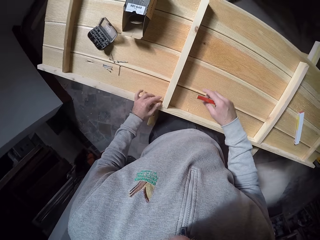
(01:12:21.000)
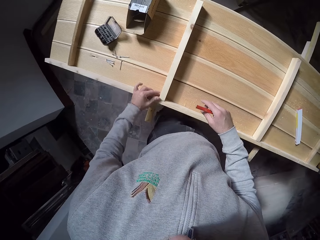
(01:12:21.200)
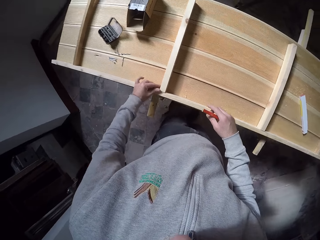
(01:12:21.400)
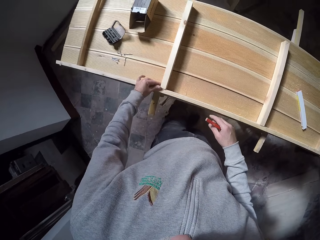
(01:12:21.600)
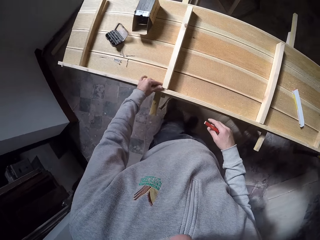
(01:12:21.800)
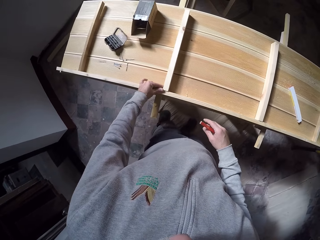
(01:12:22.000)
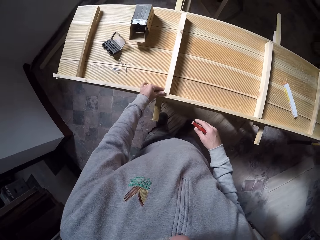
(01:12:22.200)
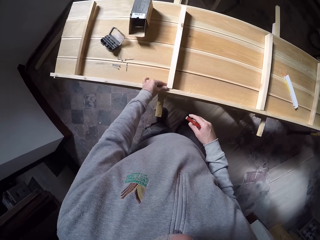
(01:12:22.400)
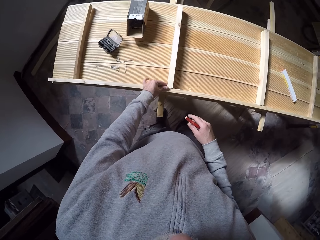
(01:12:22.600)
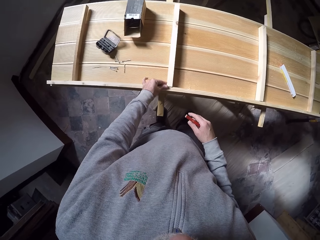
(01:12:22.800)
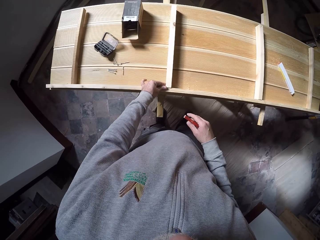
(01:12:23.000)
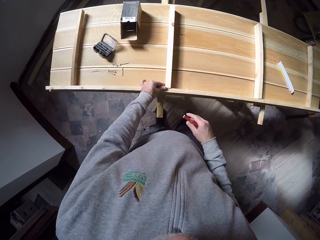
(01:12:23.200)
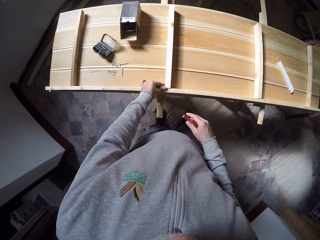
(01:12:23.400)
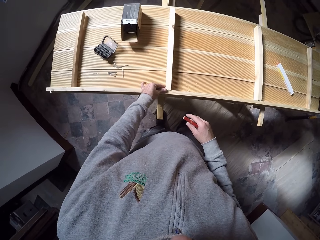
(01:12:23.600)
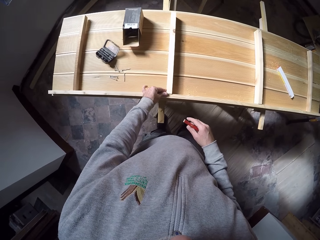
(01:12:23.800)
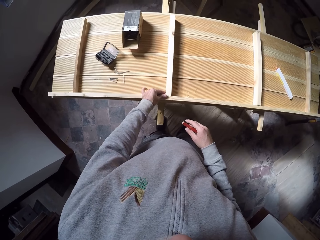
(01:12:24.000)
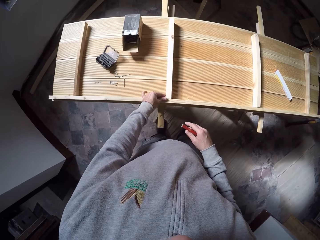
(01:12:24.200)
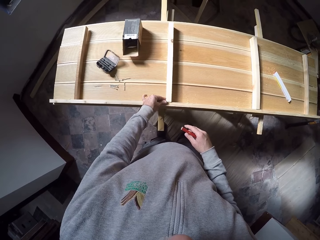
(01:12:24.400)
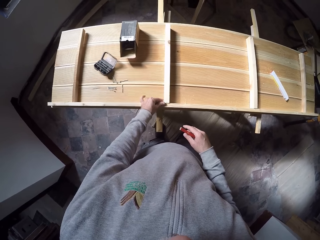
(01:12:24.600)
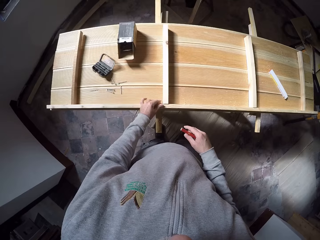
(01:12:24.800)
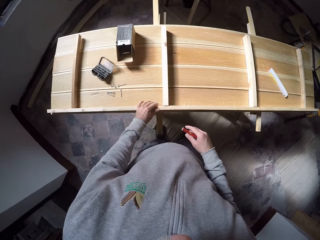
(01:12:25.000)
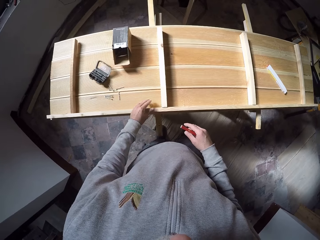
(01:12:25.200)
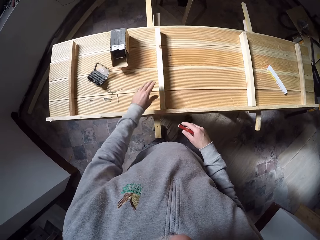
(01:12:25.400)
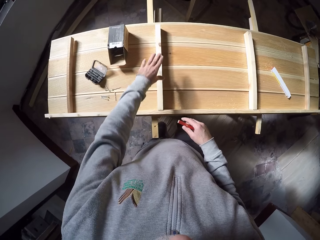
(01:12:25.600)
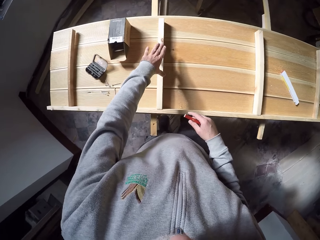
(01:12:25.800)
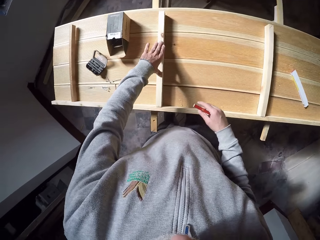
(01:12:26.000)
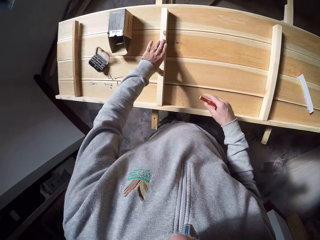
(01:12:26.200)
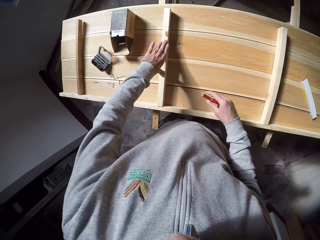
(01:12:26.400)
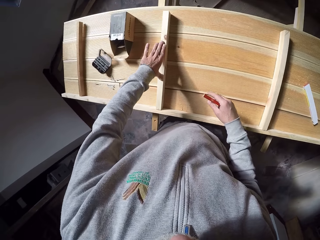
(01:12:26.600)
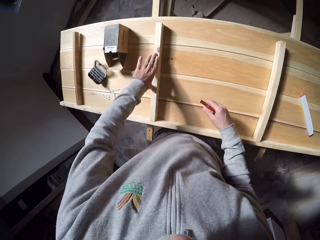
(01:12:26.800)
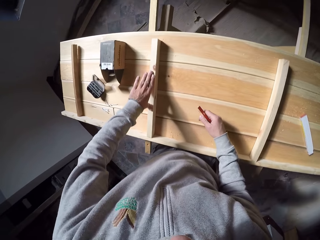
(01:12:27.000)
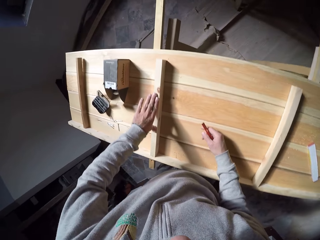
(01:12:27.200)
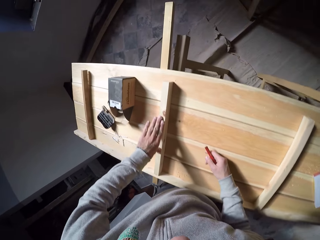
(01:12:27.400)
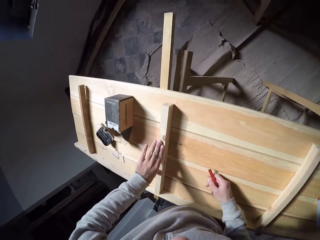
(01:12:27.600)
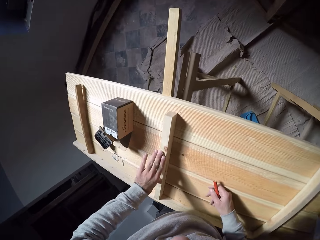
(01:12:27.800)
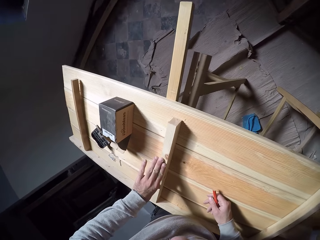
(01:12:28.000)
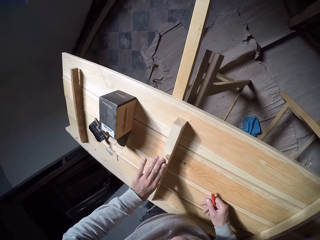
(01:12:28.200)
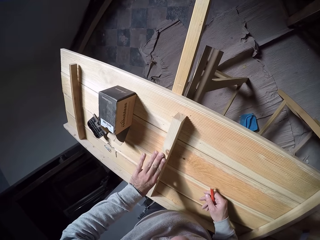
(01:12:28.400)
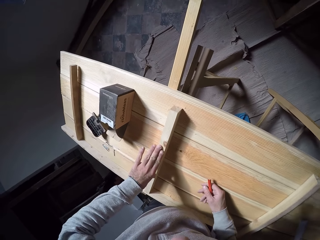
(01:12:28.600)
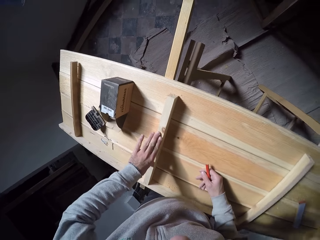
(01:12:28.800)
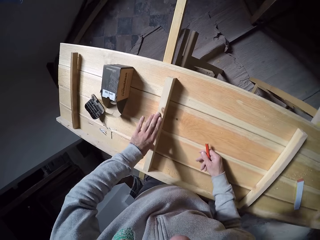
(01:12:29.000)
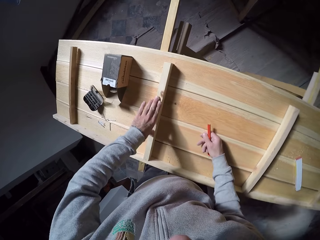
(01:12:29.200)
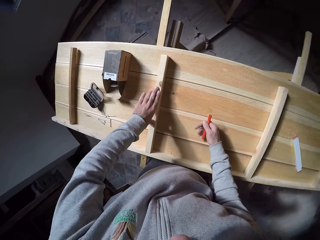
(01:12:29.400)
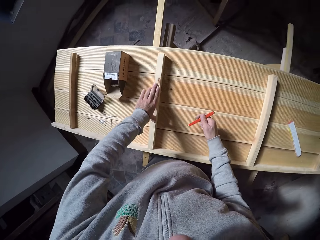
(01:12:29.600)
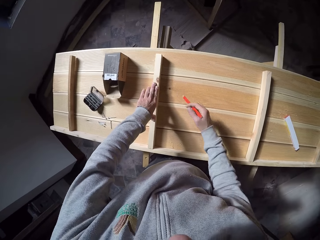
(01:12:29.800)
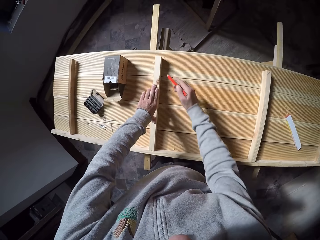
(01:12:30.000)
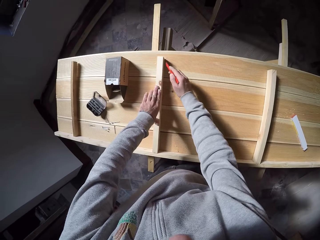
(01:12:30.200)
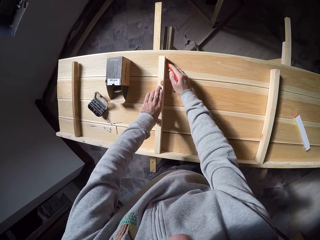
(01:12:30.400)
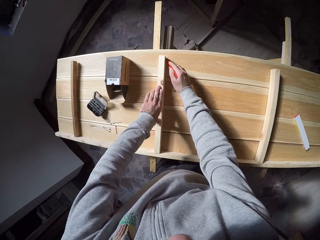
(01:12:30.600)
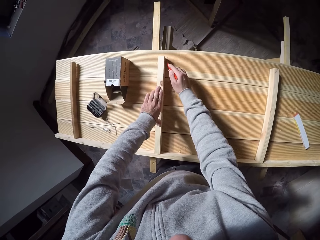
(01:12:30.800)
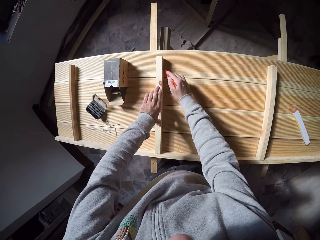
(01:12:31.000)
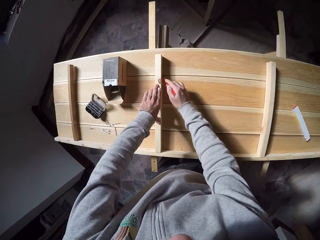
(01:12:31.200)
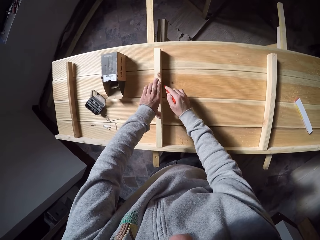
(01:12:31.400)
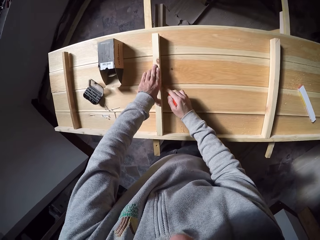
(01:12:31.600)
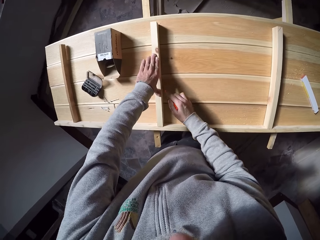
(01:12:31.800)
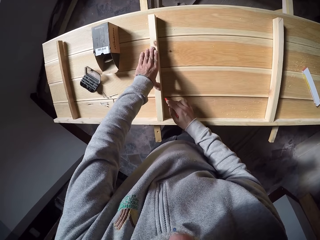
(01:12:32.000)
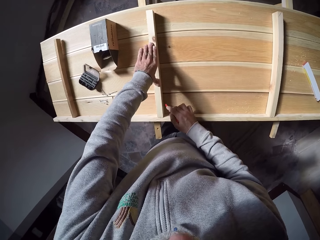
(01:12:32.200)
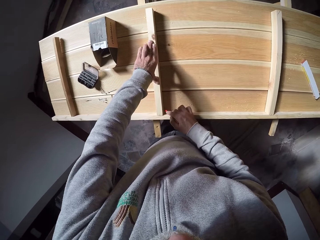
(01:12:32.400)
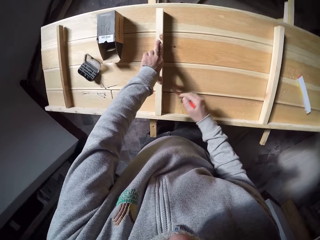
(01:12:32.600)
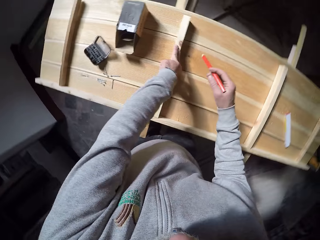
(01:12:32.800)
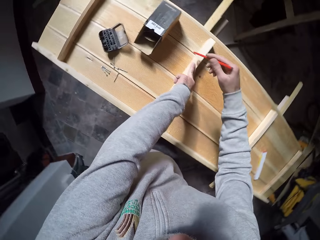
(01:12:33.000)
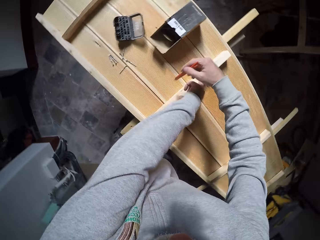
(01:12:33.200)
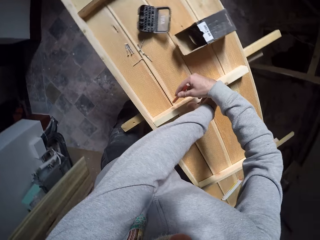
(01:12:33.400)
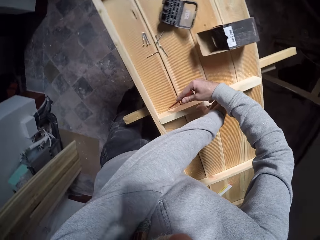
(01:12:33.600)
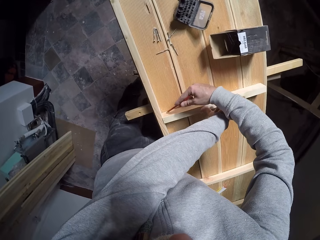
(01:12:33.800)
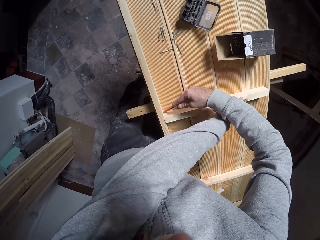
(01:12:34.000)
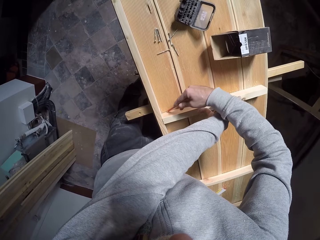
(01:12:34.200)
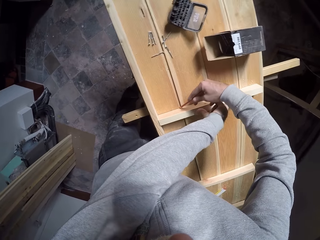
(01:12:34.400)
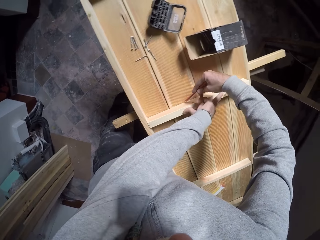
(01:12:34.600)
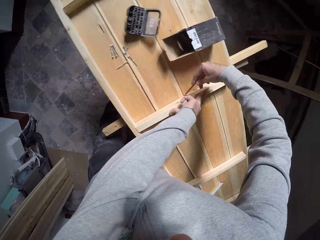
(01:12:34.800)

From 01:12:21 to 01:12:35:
The camera wearer looks around the wood. He holds the wood on the worktable with his left hand. He puts a mark on the wood plank. He draws a line on the worktable with the pencil in his right hand.

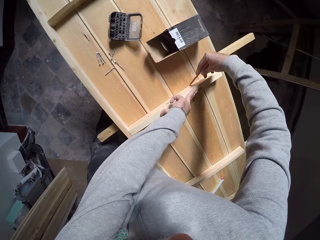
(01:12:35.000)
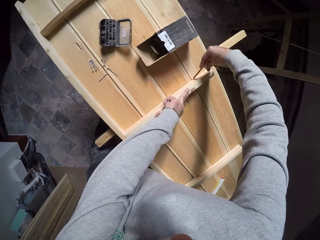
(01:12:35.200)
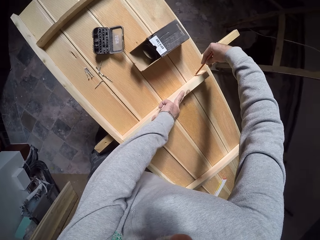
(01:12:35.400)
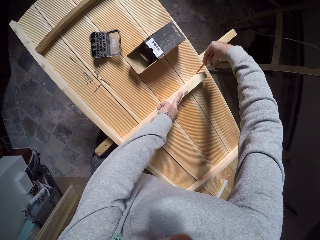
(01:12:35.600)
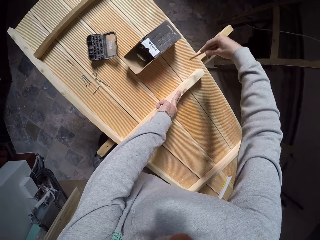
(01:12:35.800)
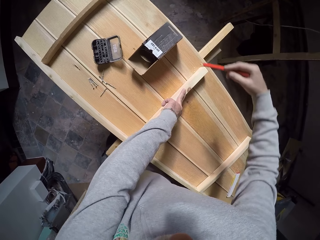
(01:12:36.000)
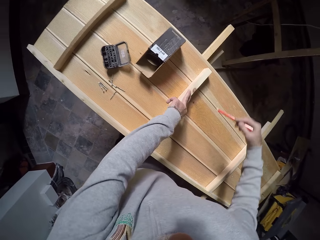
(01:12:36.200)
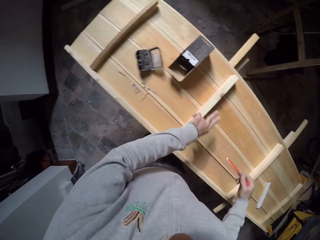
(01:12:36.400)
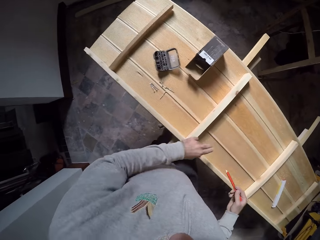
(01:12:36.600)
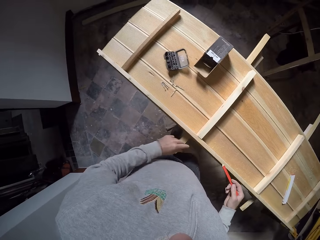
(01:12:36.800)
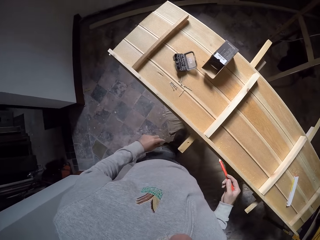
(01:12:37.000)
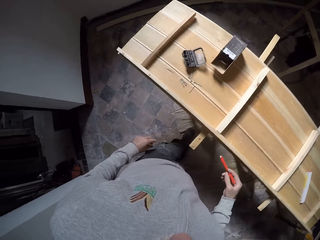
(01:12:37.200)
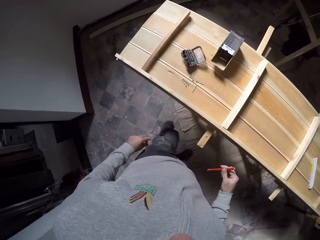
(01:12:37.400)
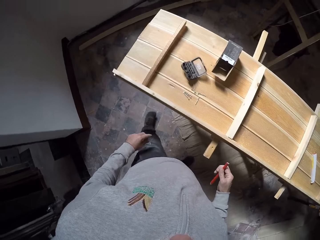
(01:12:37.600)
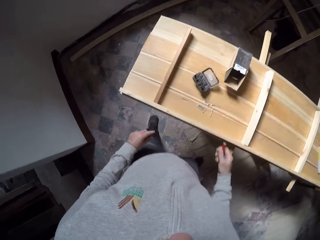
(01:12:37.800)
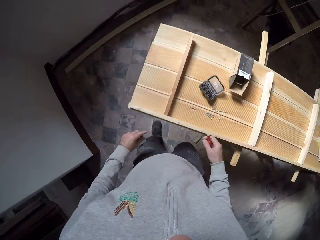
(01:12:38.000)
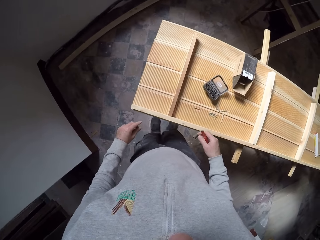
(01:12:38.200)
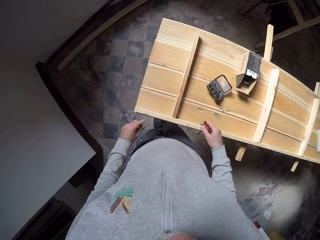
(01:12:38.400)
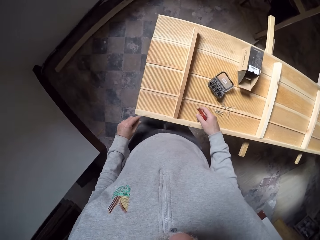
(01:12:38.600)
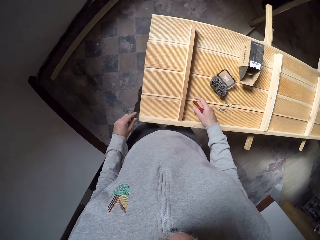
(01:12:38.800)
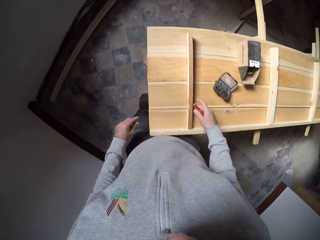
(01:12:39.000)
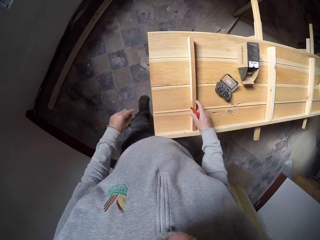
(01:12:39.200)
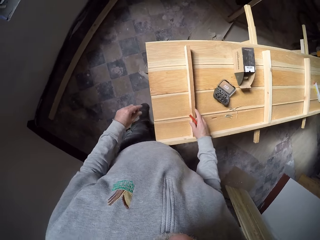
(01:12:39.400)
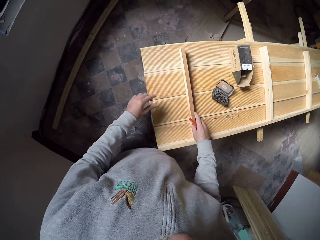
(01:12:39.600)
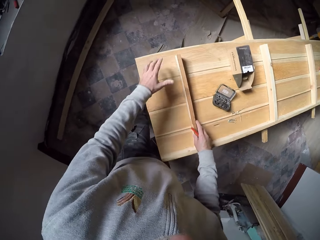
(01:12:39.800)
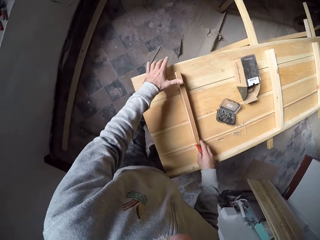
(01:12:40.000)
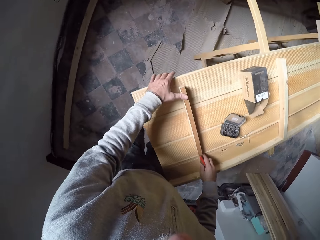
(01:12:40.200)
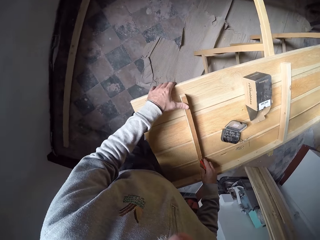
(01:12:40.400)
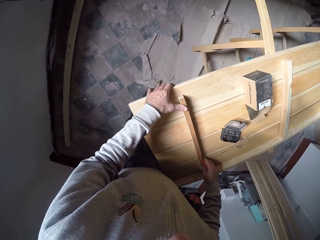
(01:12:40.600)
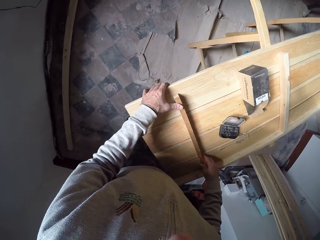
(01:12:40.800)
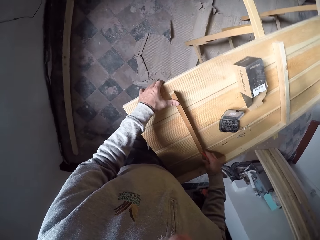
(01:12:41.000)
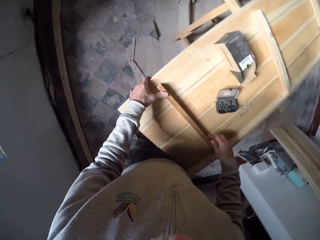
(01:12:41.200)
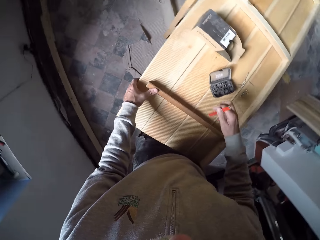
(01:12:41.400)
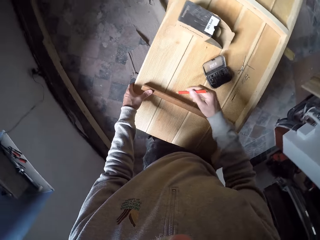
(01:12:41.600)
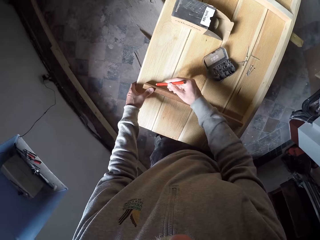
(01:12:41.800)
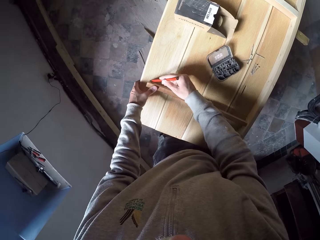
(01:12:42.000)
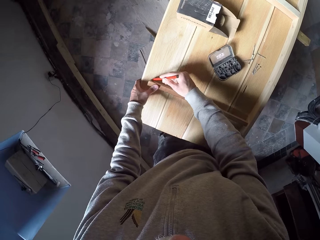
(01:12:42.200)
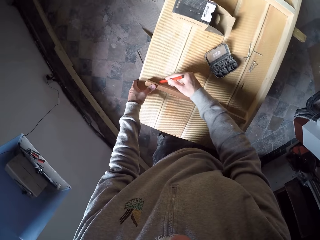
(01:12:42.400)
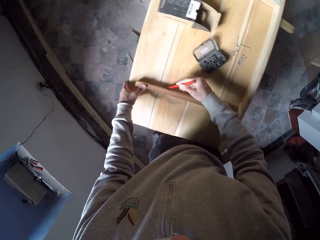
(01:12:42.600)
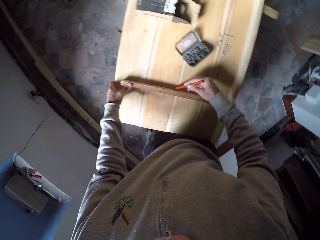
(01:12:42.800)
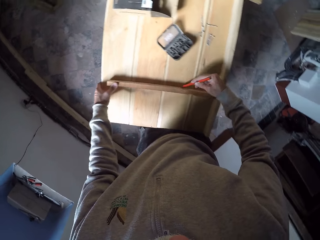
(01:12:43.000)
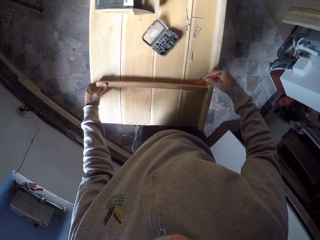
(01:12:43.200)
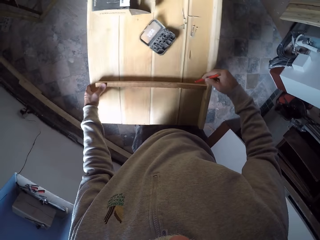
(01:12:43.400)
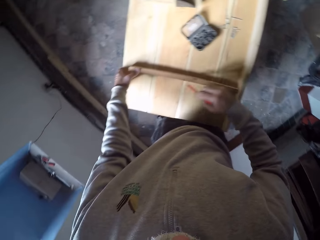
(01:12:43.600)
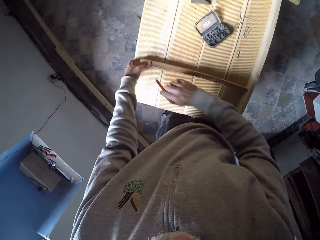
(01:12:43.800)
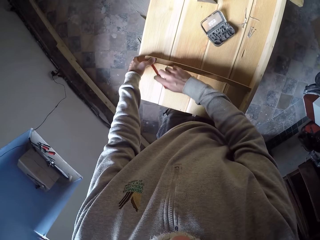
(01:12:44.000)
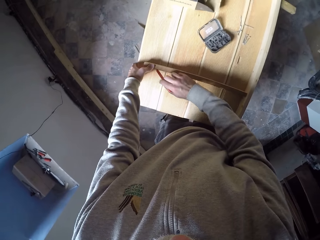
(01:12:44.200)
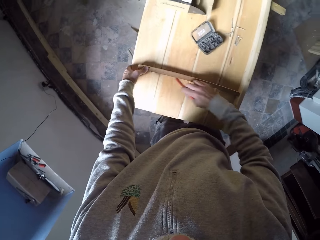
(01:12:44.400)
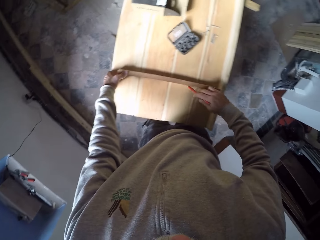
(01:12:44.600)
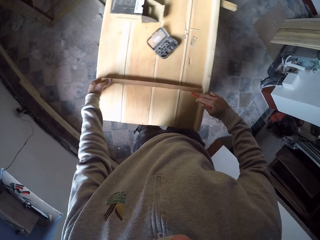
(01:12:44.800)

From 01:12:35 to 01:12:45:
The camera wearer walks around the room. He holds the wood on the worktable with both hands. He adjusts the wood. He draws a line on the worktable with the pencil in his right hand. He puts a mark on the wood plank.
